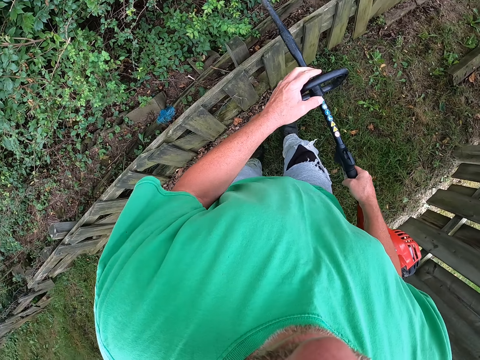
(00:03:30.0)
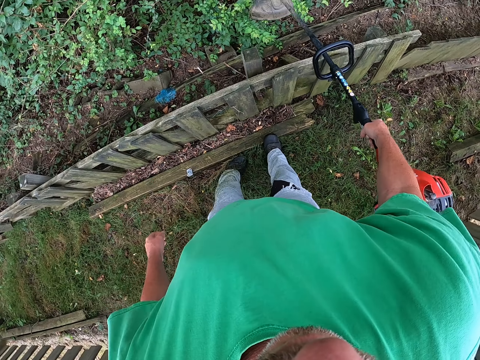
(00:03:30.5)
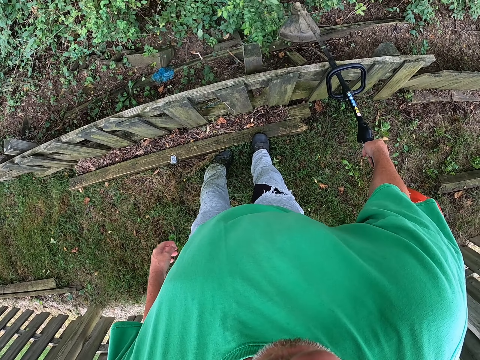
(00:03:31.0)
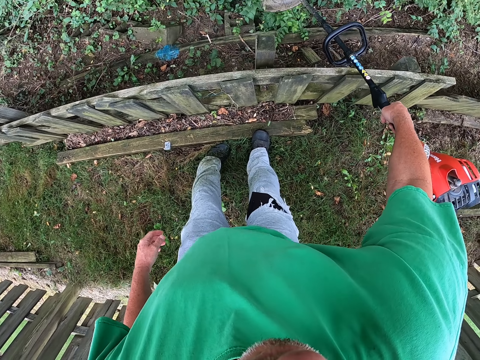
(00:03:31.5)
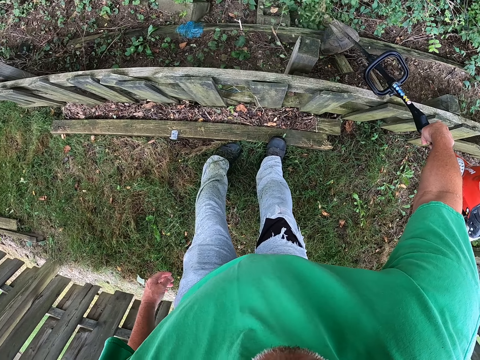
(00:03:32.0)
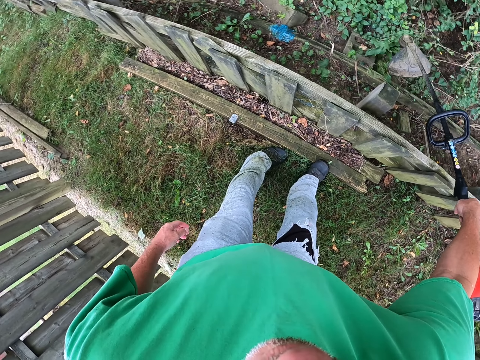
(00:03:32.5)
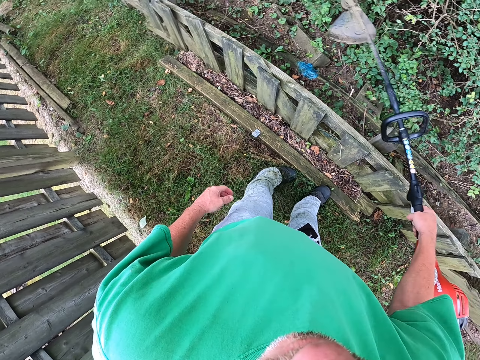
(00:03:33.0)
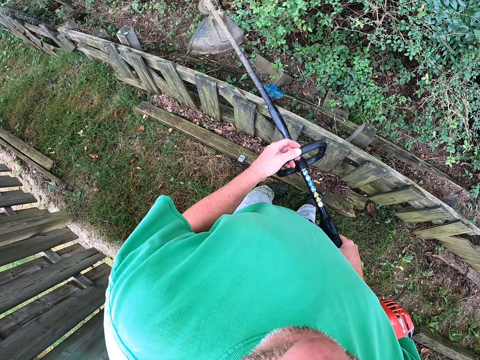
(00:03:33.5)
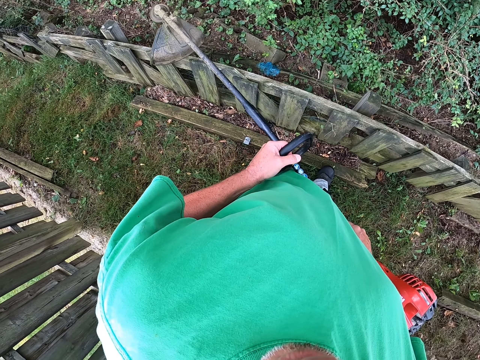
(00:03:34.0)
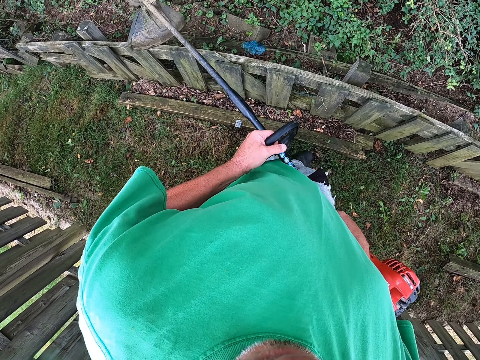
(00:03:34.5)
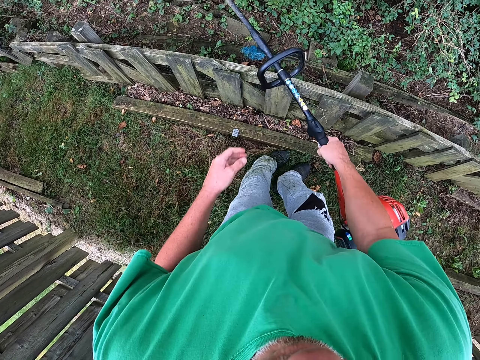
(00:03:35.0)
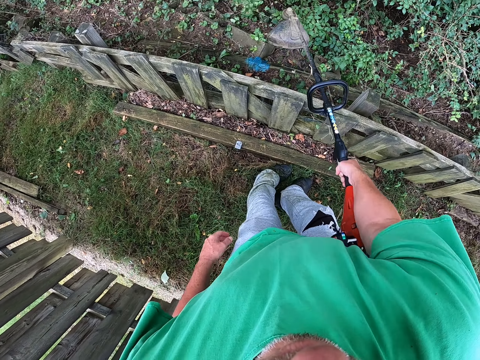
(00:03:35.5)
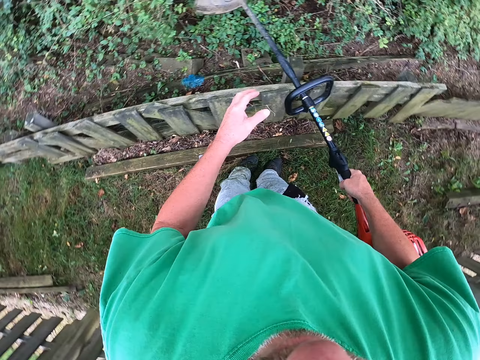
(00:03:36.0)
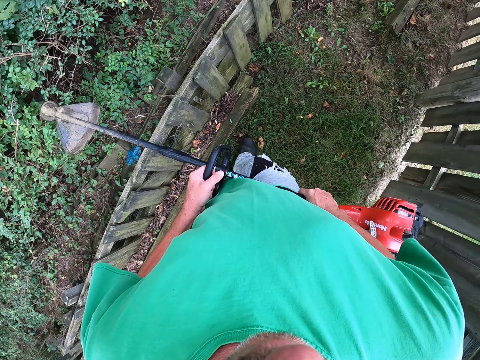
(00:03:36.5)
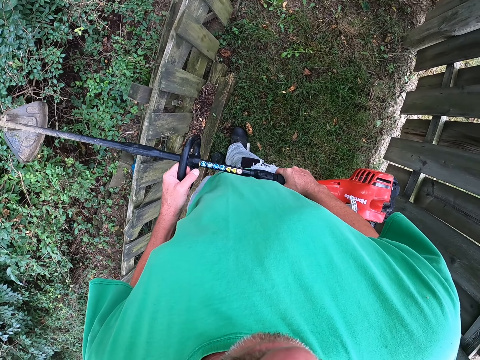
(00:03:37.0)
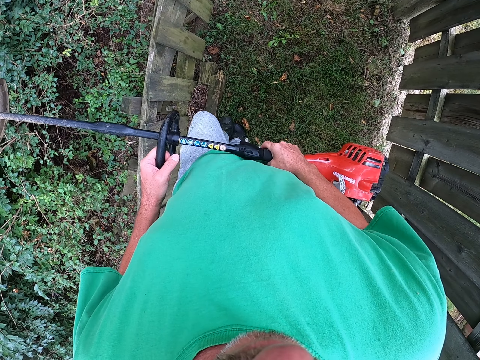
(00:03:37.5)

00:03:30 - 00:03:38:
The camera wearer places the grass trimmer on the fence with the right hand. They cut the shrubs with the grass trimmer. They hold the grass trimmer with both hands.

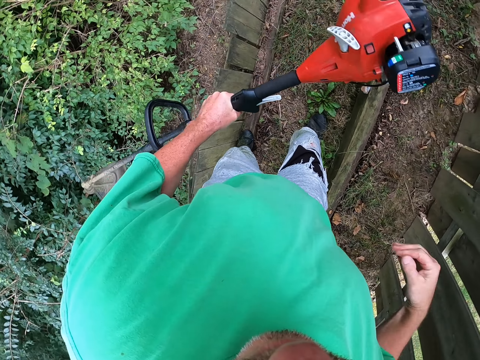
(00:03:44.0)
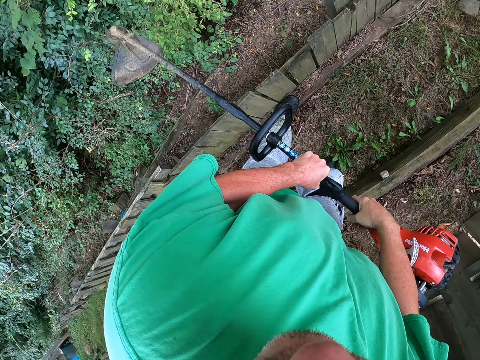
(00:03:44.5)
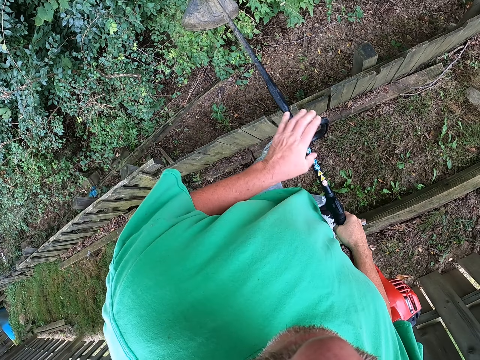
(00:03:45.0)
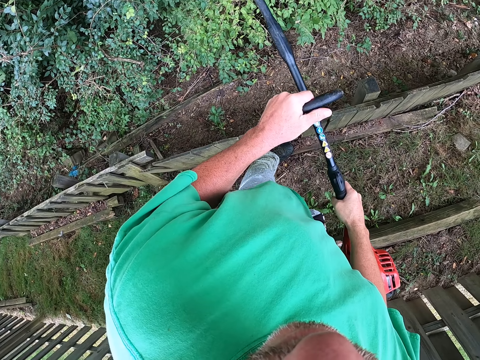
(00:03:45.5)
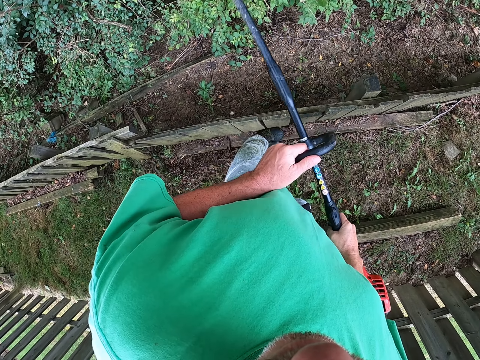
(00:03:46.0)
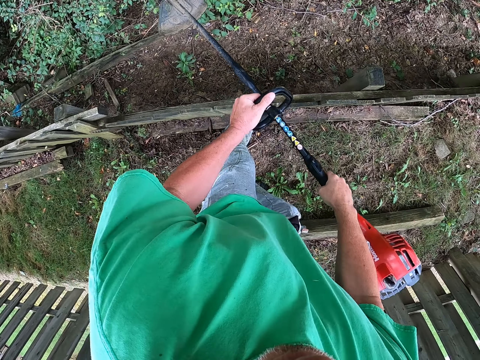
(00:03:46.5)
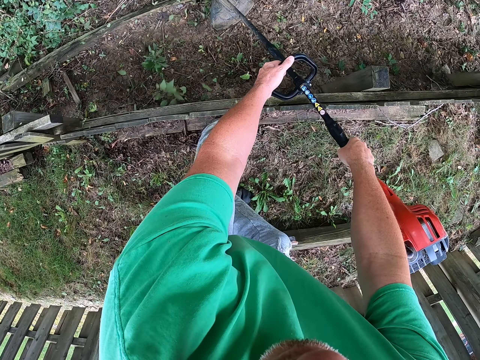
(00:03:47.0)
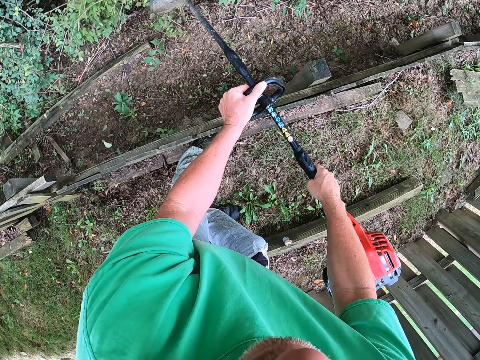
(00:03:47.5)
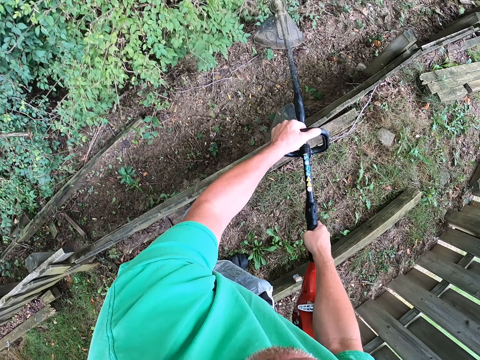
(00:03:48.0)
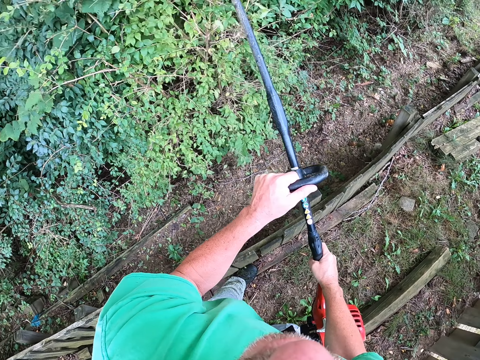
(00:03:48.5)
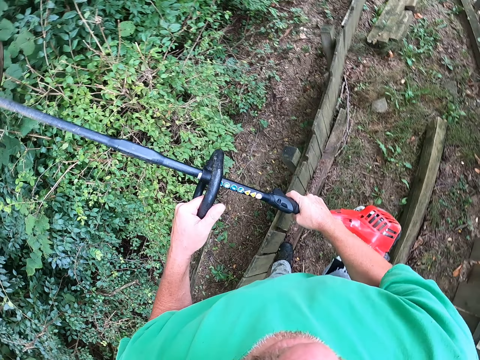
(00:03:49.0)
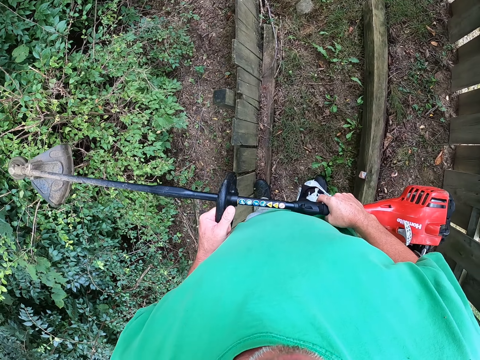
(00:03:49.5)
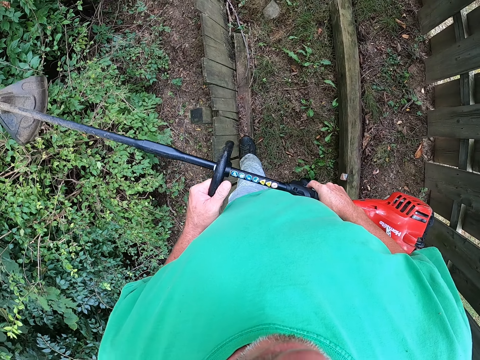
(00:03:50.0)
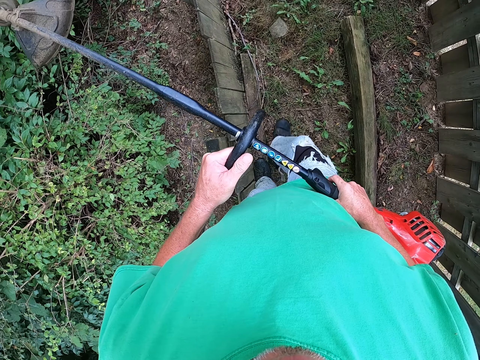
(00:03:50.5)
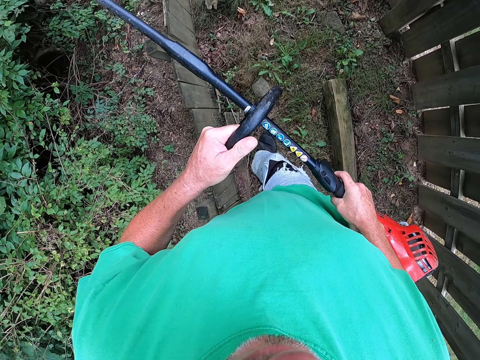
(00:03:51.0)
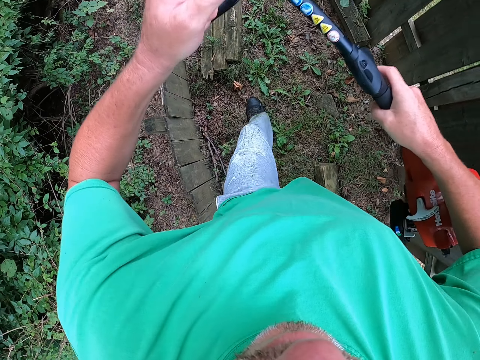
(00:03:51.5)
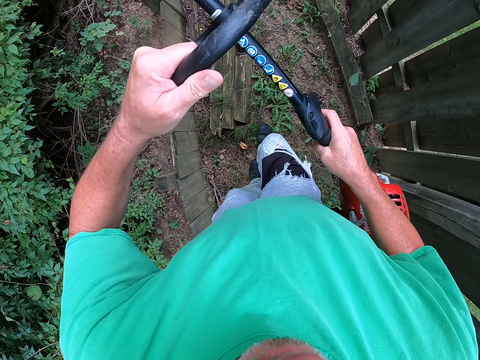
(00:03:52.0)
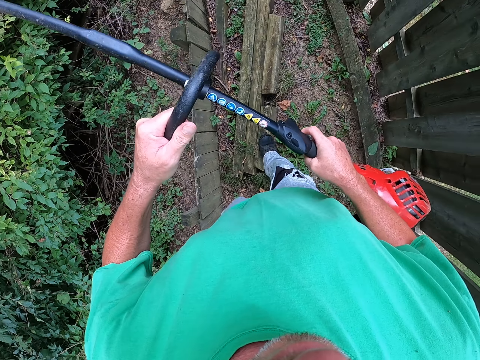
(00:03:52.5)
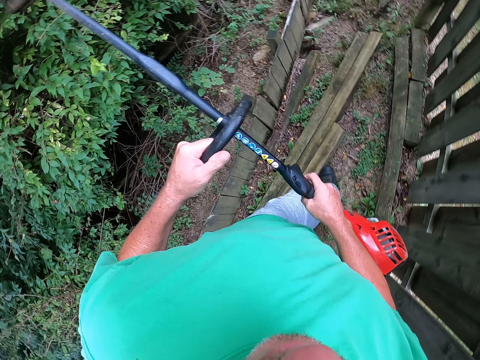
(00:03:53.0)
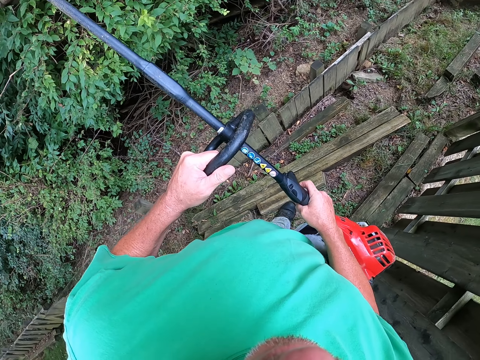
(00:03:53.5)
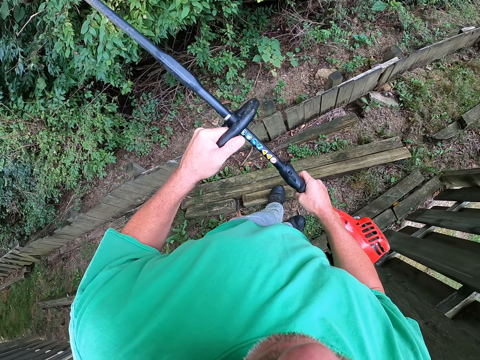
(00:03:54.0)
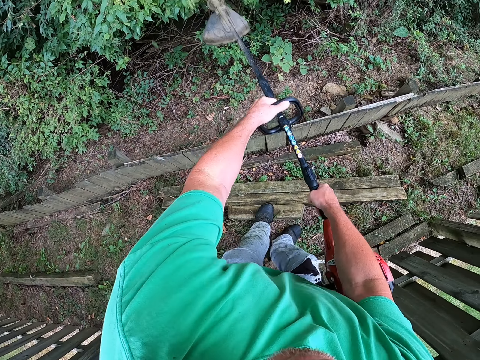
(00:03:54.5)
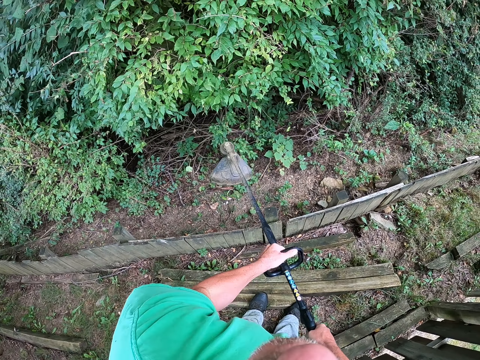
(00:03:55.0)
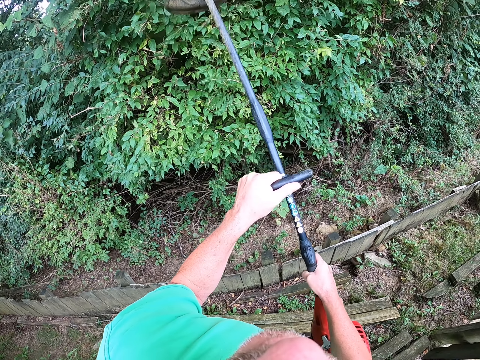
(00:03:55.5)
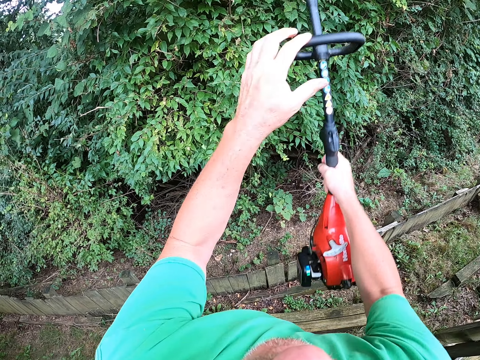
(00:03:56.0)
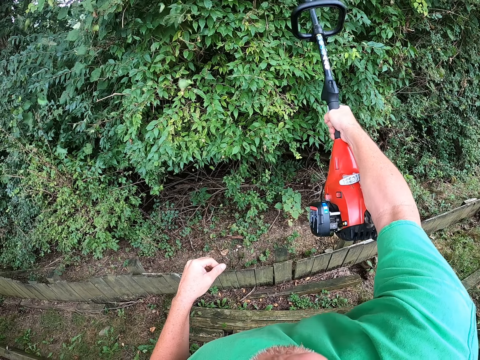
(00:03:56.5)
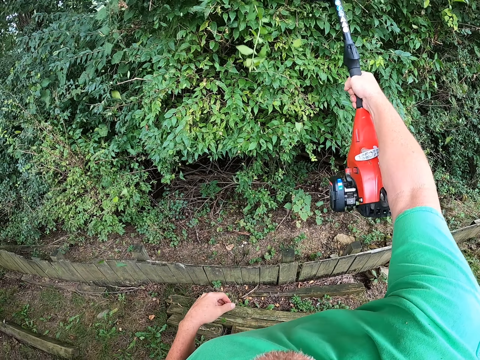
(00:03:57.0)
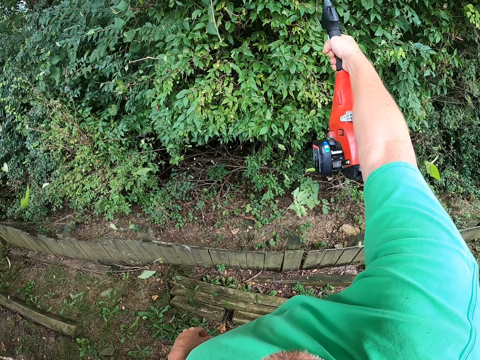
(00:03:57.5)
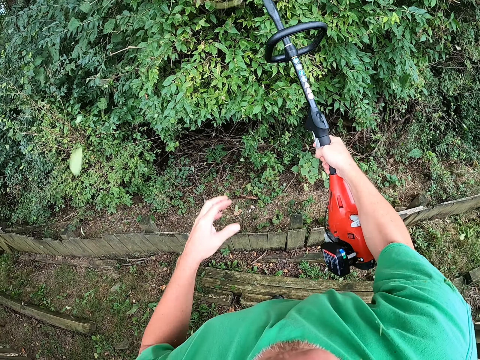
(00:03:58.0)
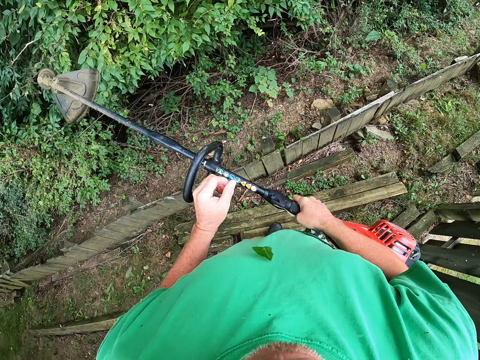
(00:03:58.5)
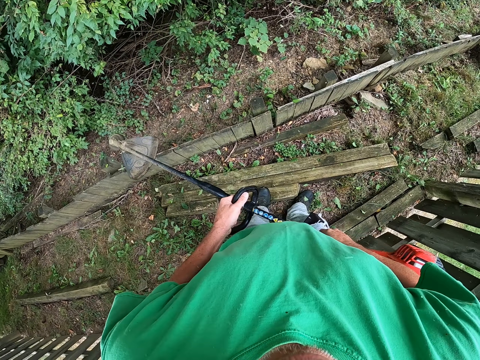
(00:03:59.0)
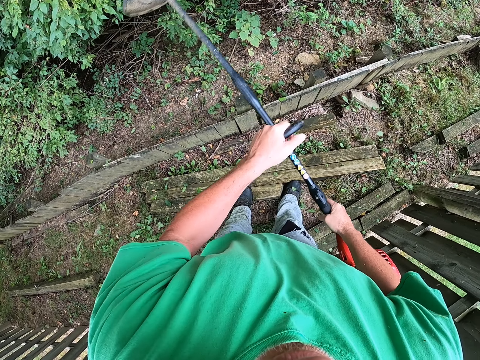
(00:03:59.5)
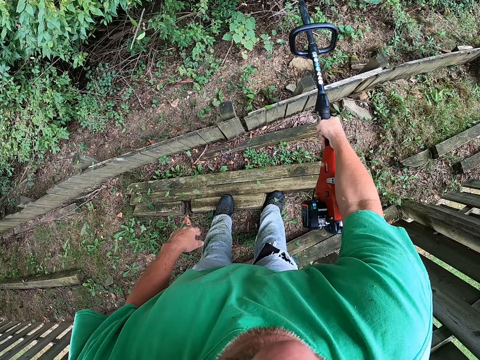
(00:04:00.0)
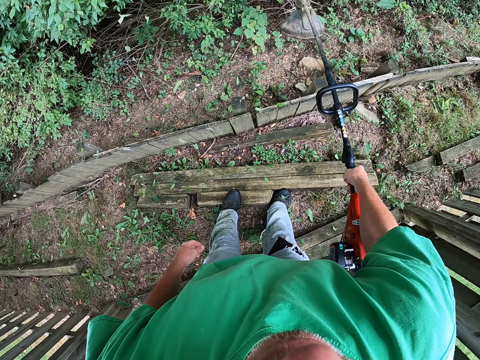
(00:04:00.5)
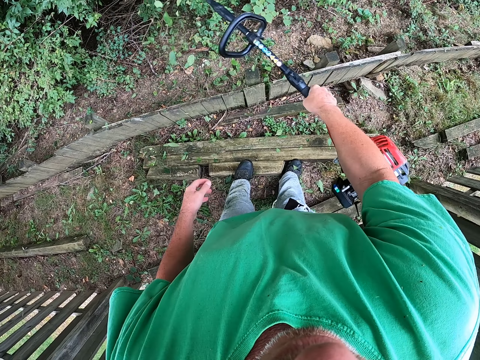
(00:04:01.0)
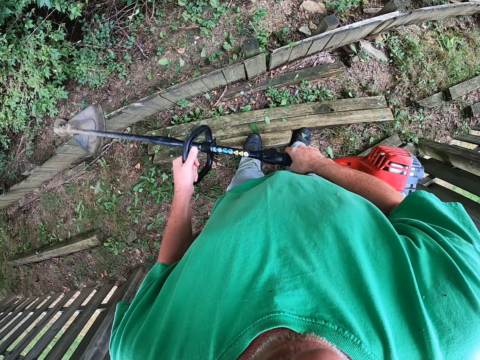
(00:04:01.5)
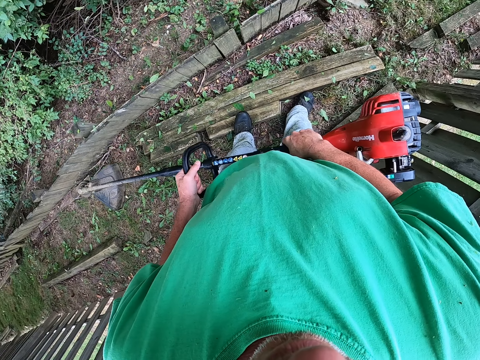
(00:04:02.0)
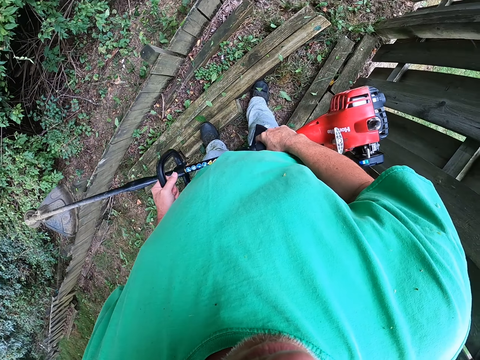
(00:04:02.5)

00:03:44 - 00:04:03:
The camera wearer holds the grass trimmer with both hands. They cut the shrubs with the grass trimmer. They cut the leaves.
